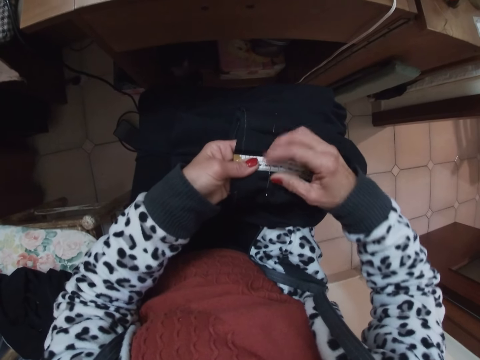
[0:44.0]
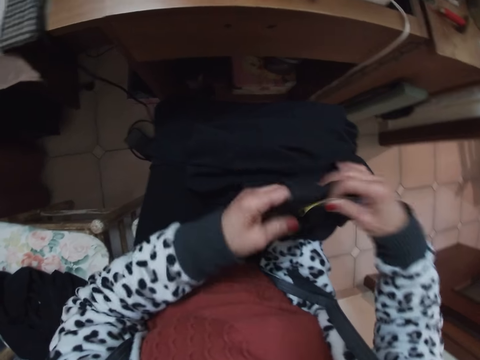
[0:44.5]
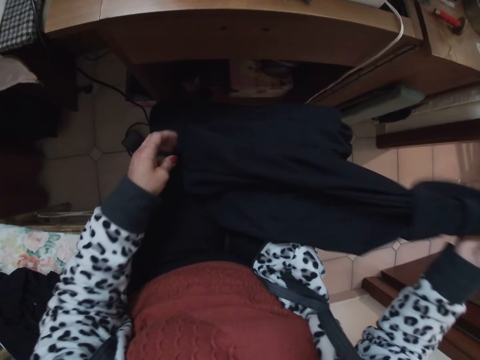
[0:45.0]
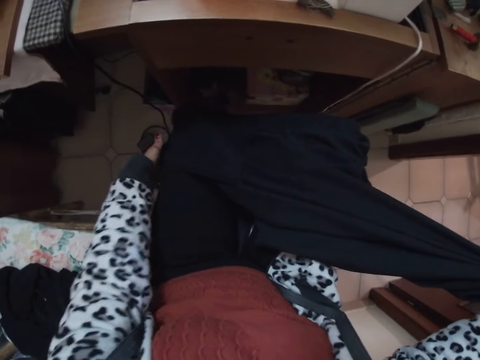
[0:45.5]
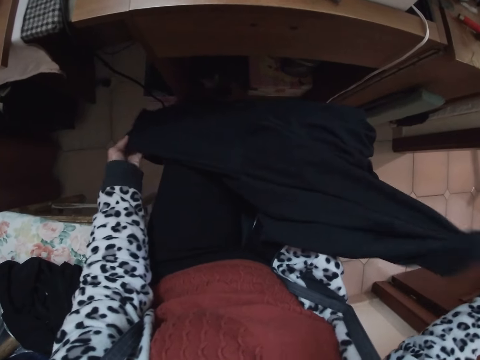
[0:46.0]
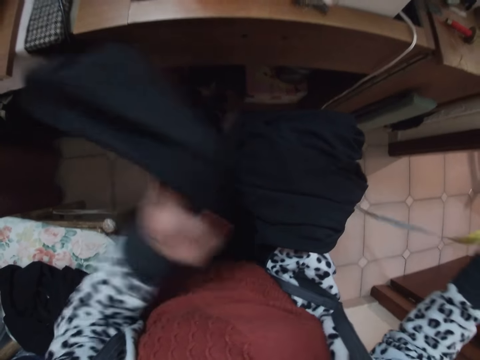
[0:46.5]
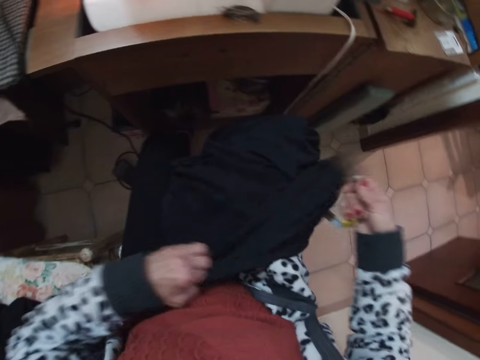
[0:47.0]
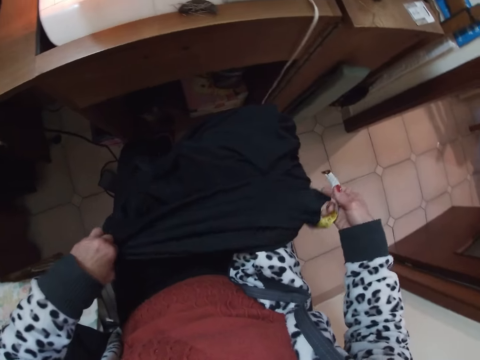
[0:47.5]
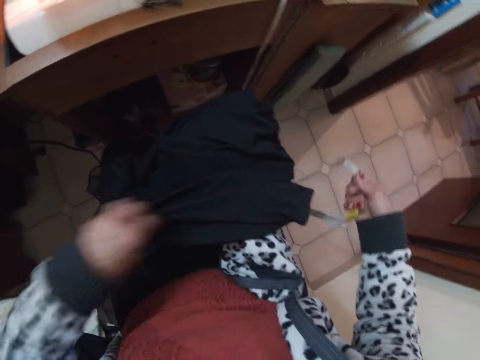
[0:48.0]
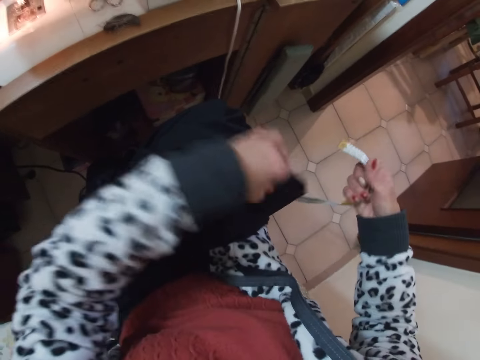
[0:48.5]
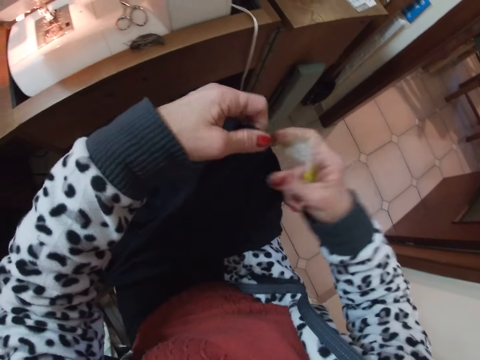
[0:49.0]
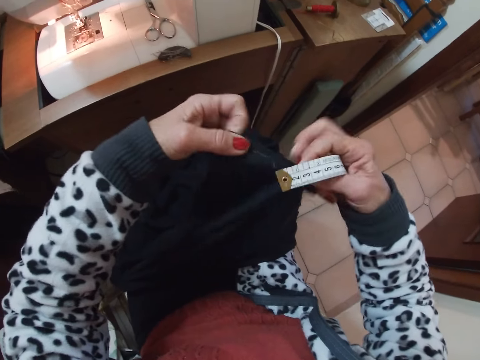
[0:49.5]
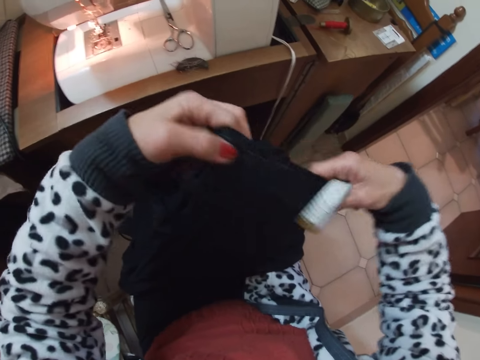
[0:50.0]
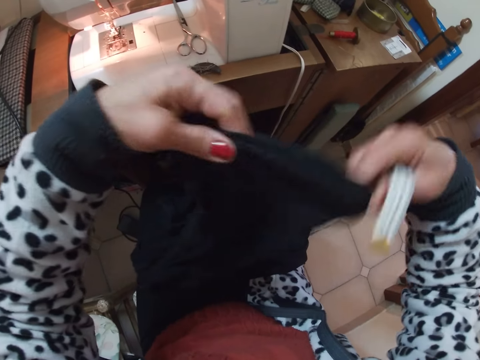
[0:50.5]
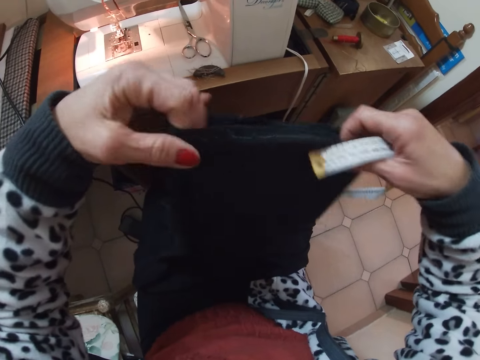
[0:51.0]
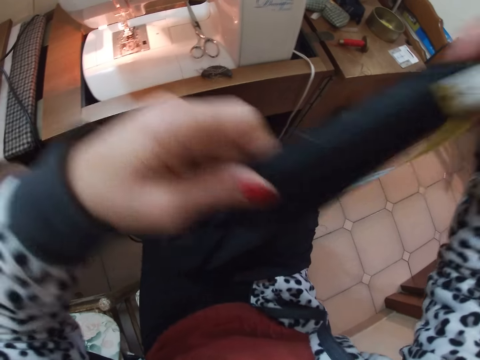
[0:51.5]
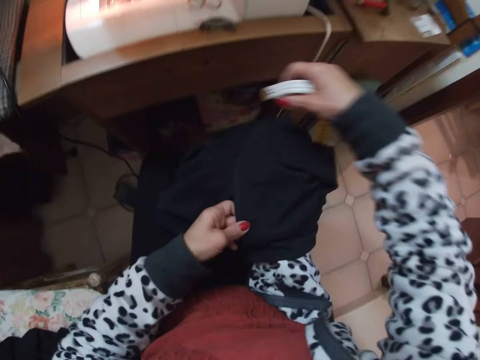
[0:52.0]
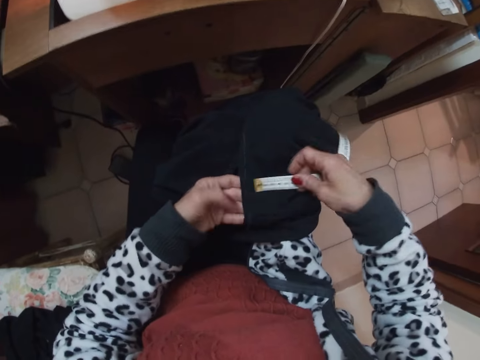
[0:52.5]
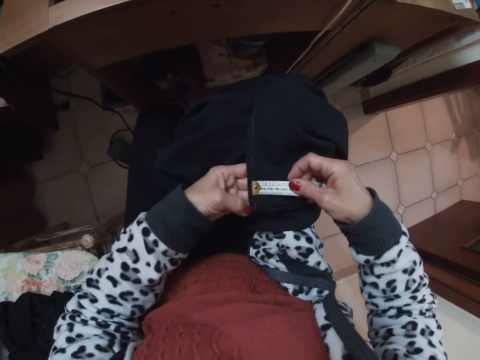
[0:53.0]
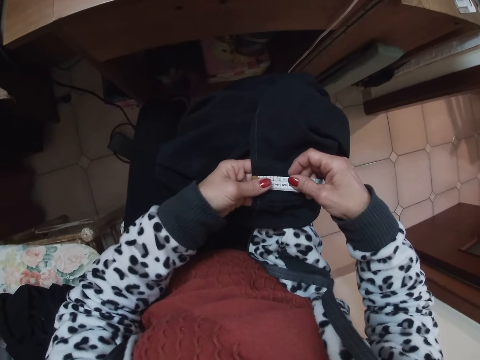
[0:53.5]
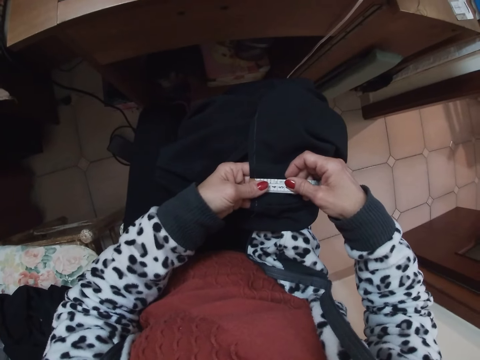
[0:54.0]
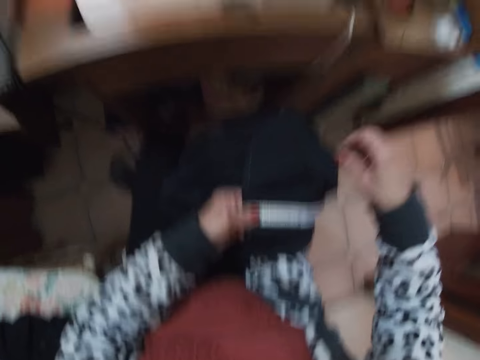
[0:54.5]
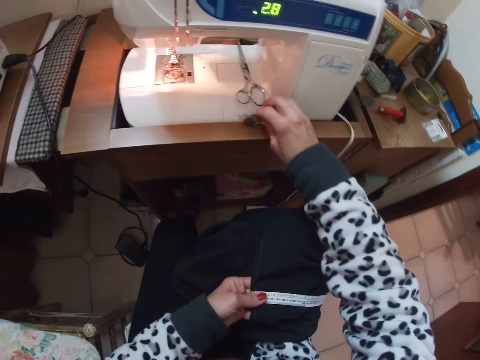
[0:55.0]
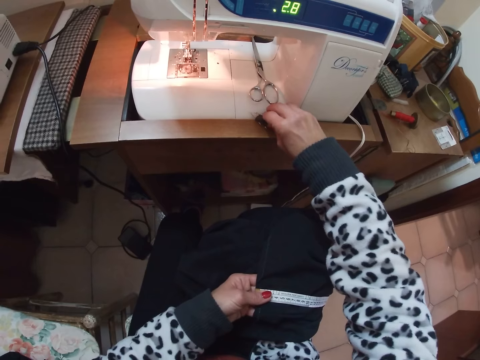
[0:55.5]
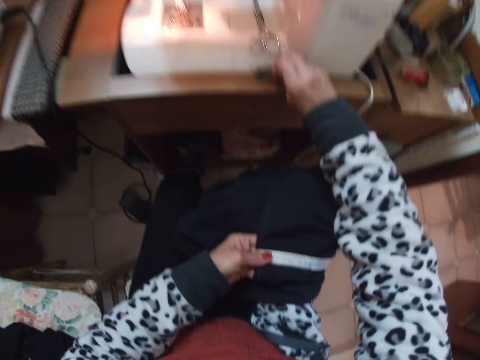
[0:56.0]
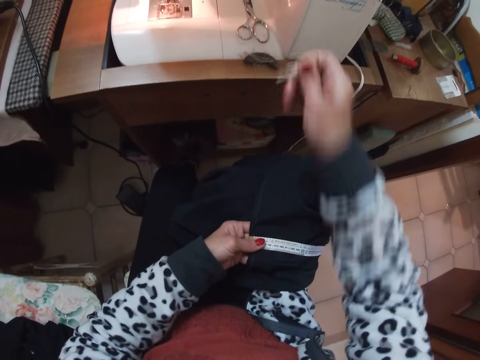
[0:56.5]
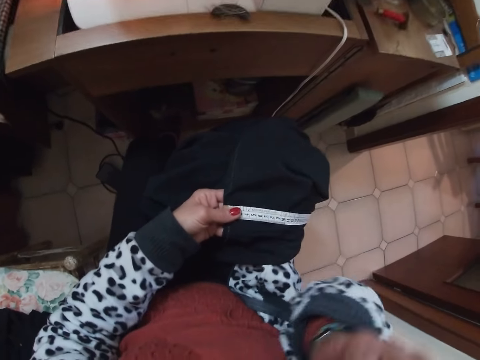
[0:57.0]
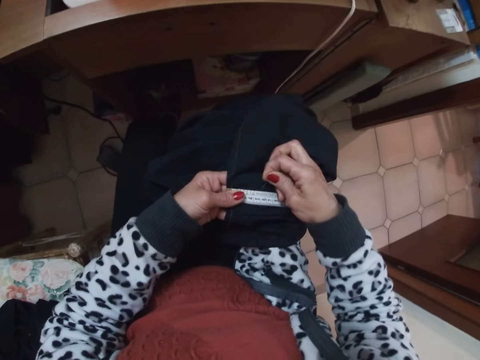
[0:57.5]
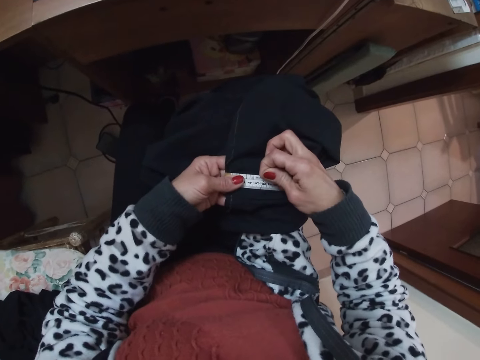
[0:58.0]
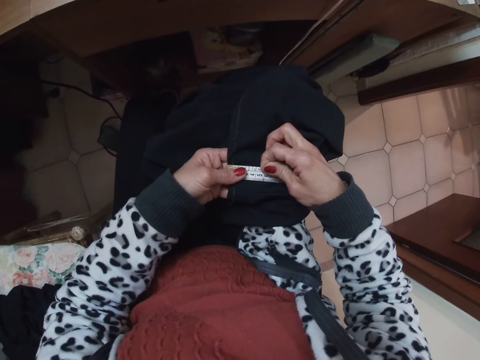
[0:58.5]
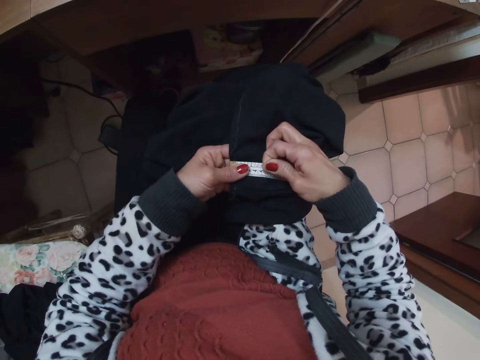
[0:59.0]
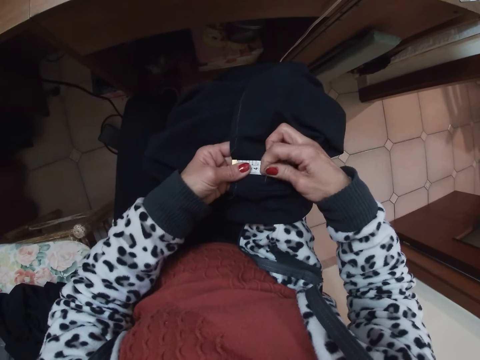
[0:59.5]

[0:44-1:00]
The camera wearer adjusts the cloth on her laps. She turns the cloth, lifts the cloth, checks the edges of the cloth and stretches the cloth. She places the cloth on her laps. She measures the cloth. She places the measuring tape on the cloth on her laps. She removes some pins from the magnet with her right hand. She puts the pins in her mouth. She lifts up the hand. She pins the cloth on her laps with her right hand.

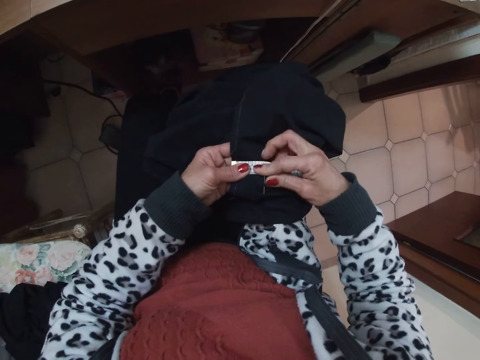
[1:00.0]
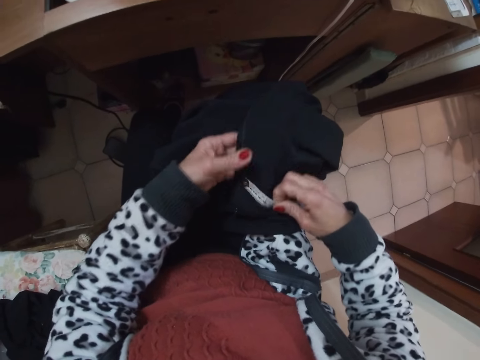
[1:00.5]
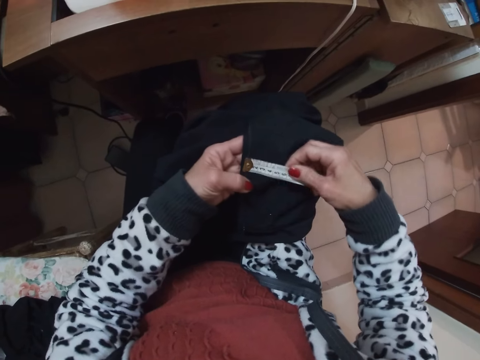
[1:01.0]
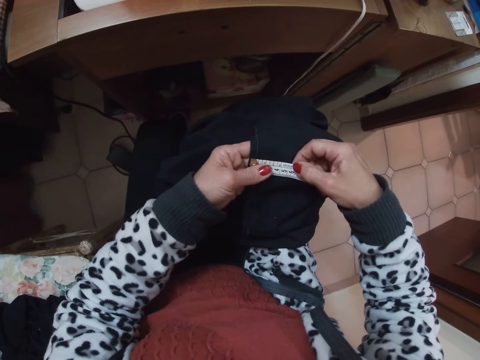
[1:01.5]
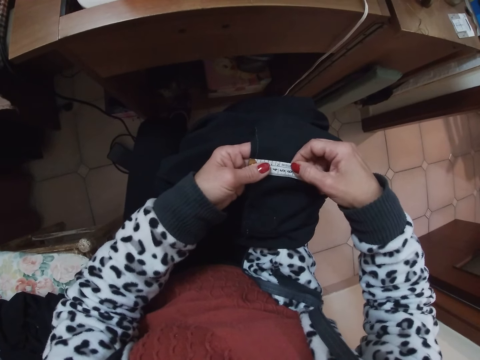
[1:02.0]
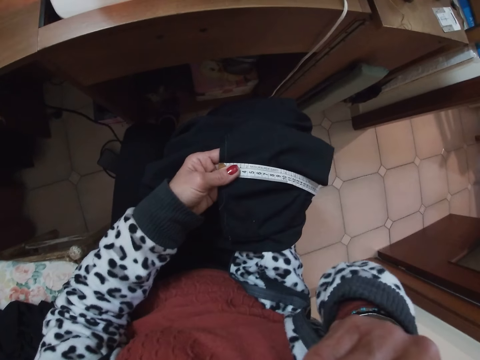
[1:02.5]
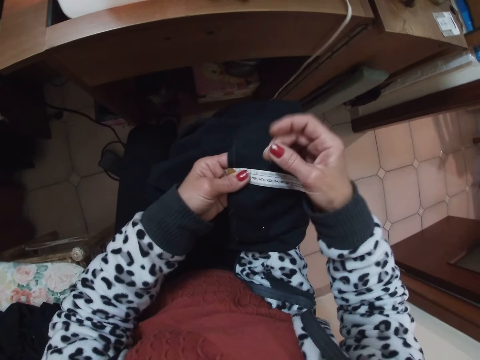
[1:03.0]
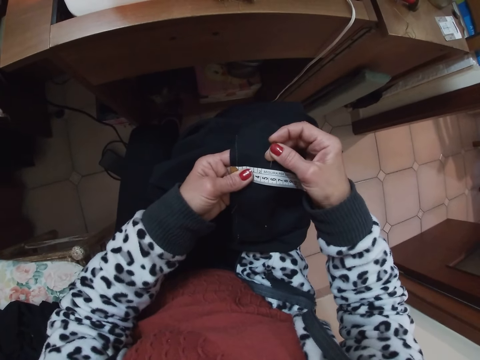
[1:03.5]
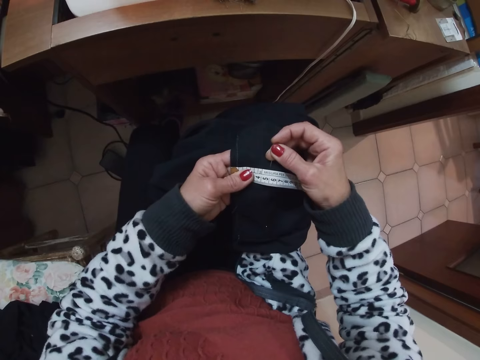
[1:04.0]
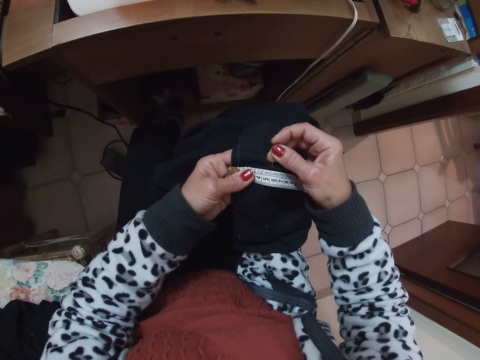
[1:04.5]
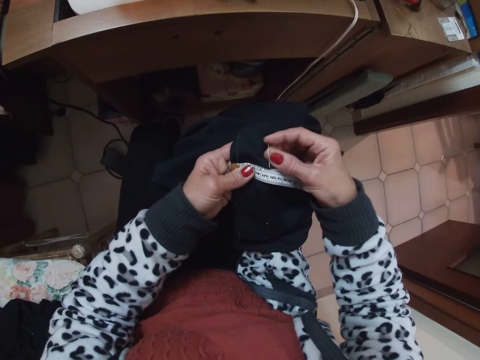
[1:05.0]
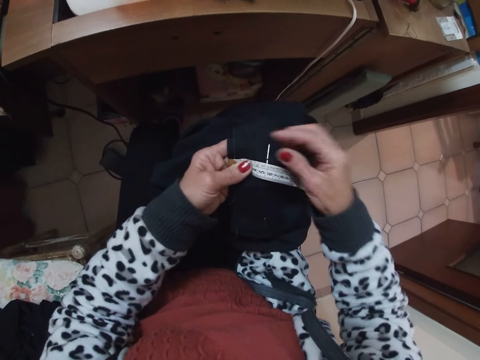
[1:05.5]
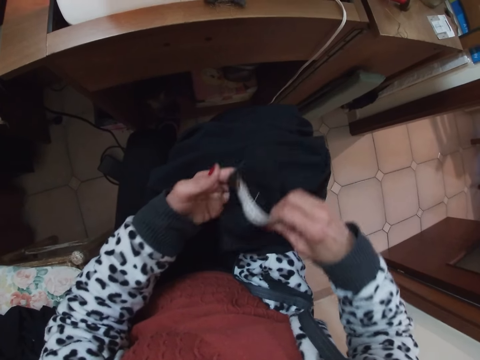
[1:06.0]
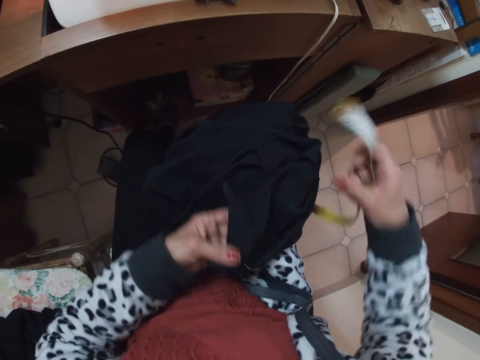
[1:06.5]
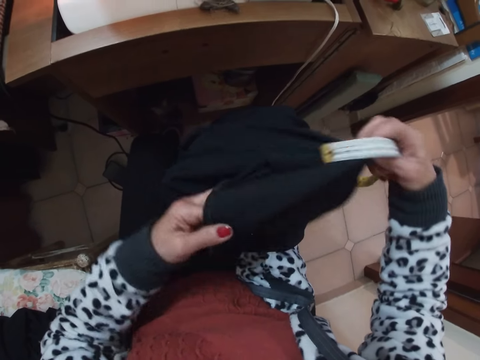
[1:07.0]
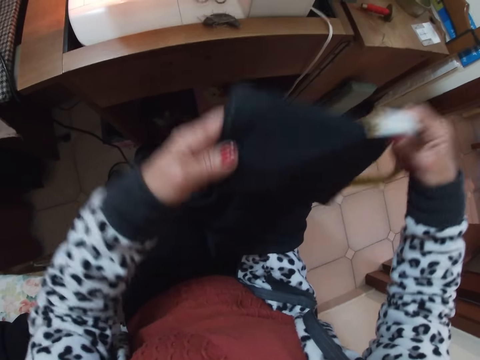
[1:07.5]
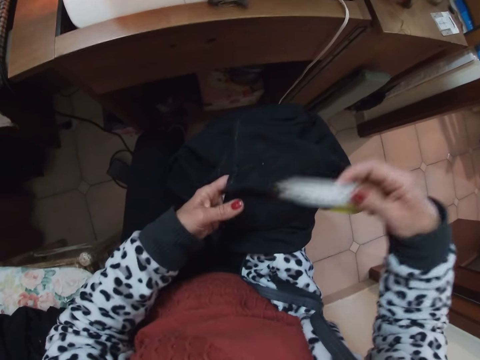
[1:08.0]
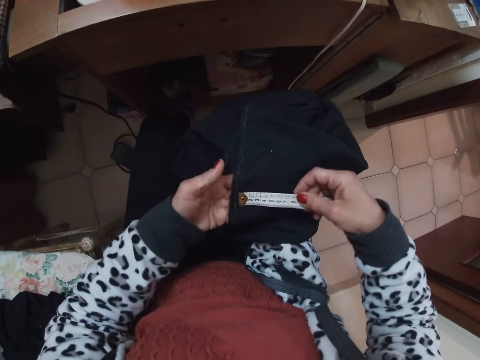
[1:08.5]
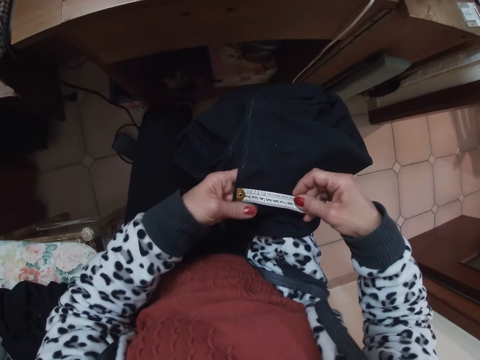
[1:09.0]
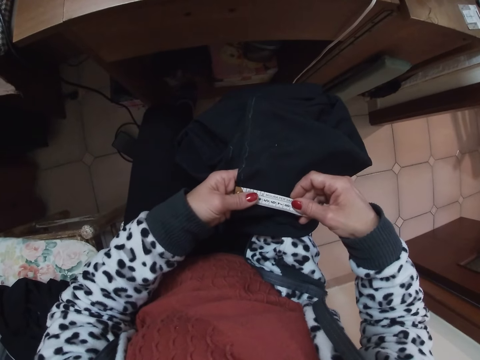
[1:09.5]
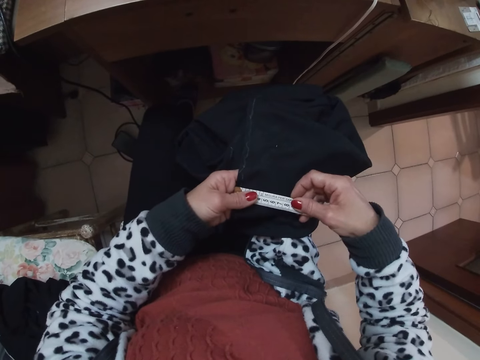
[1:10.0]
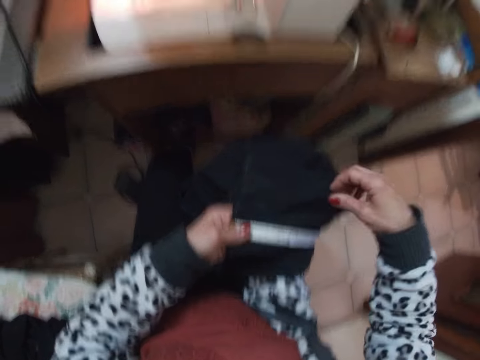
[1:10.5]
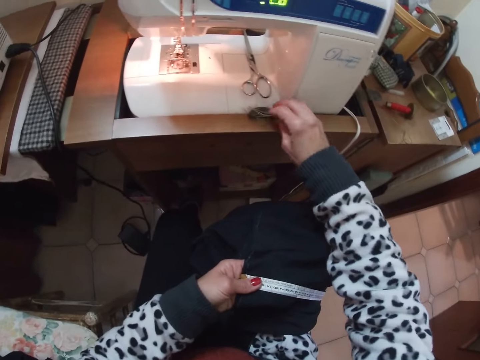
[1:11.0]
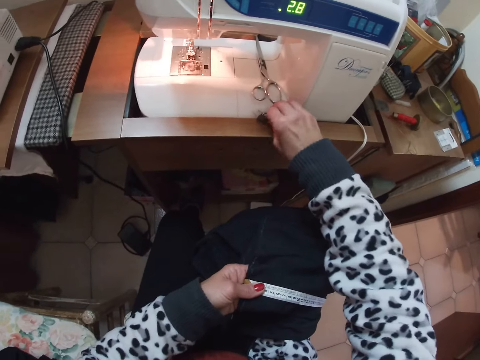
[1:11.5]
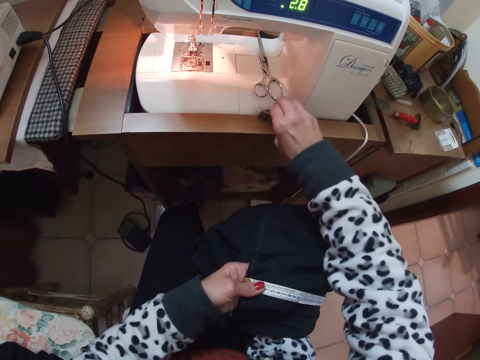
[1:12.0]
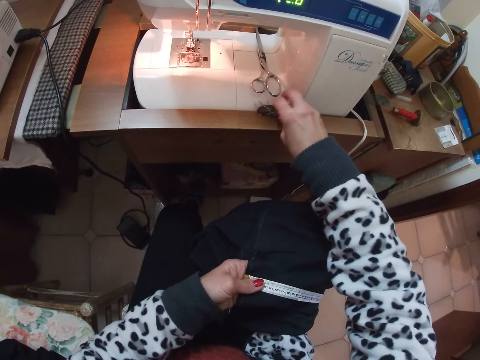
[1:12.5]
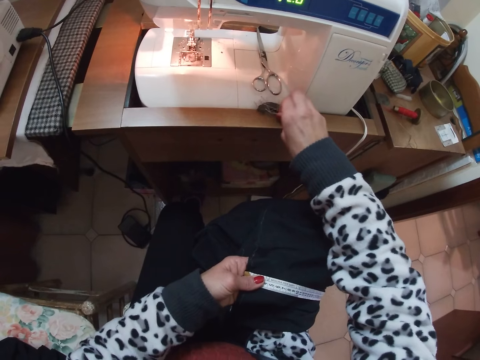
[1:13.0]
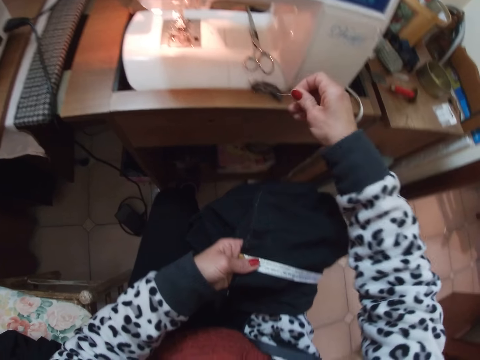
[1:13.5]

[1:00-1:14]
The camera wearer adjusts the measuring tape on the cloth on her laps. She measures the cloth. She removes a pin from her mouth. She lifts up the hand. She pins the cloth on her laps with her right hand. She adjusts the cloth on her laps. She moves the cloth, stretches the cloth and measures the cloth. She places the measuring tape on the cloth on her laps. She removes a pin from the magnet with her right hand.
